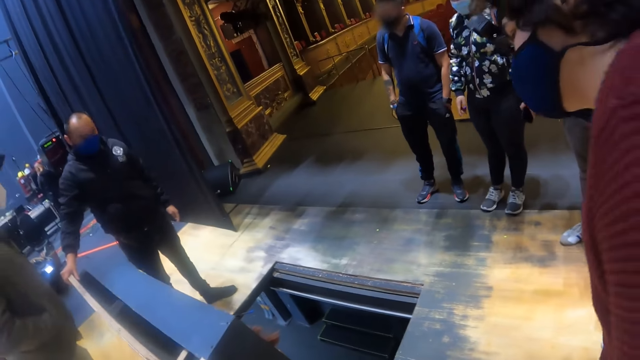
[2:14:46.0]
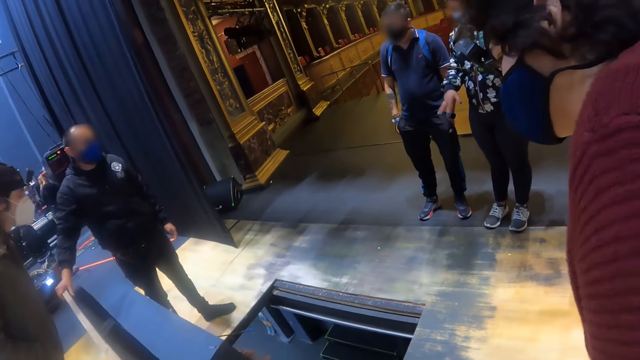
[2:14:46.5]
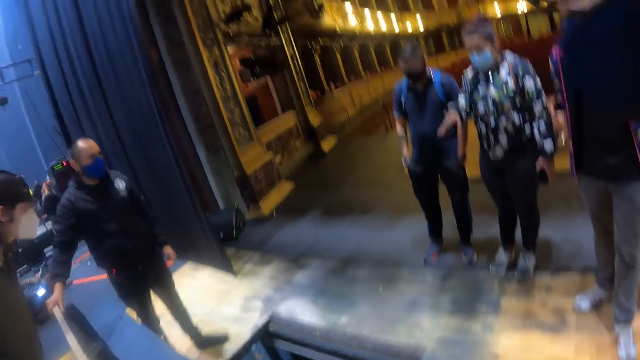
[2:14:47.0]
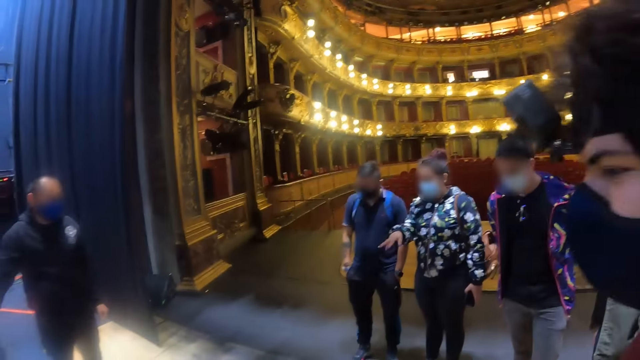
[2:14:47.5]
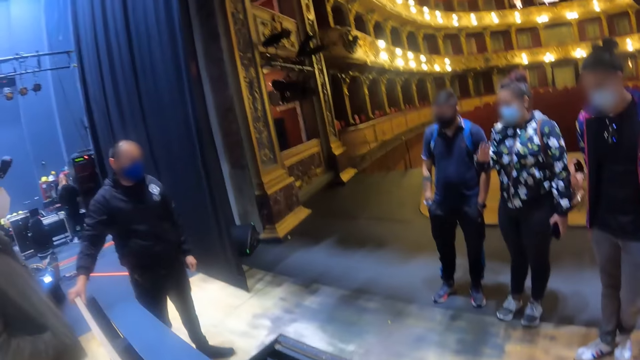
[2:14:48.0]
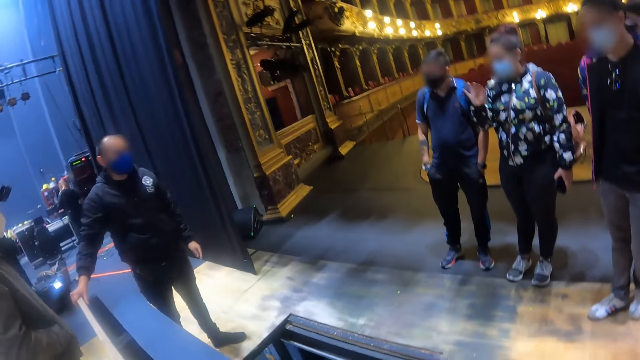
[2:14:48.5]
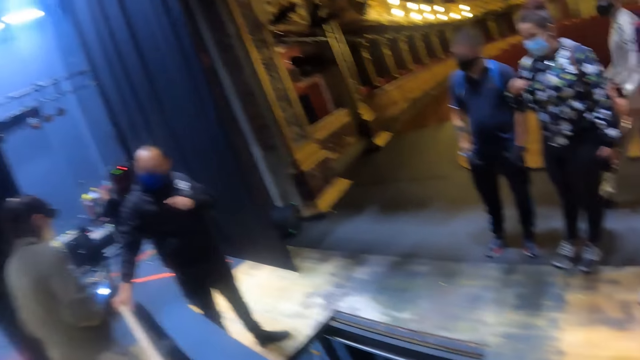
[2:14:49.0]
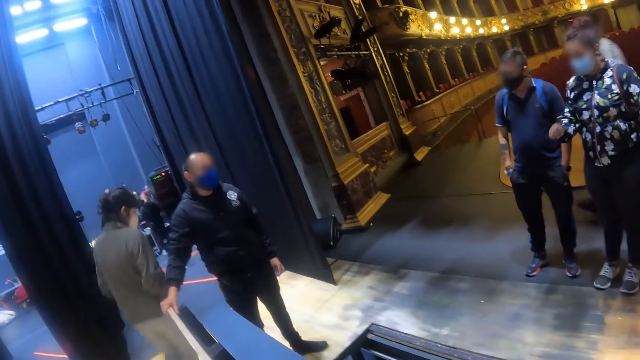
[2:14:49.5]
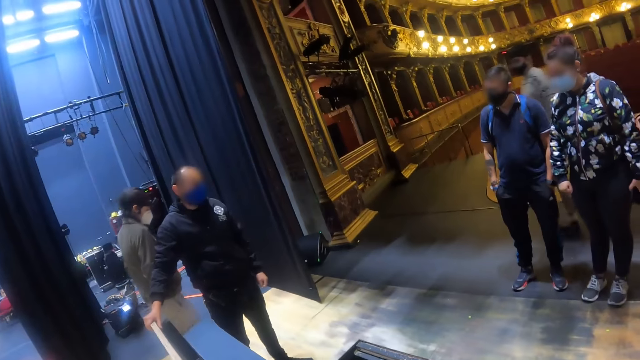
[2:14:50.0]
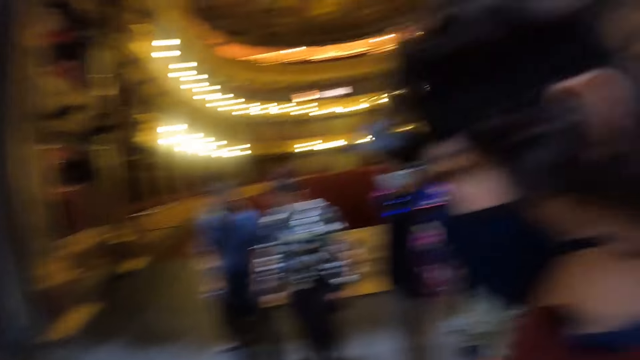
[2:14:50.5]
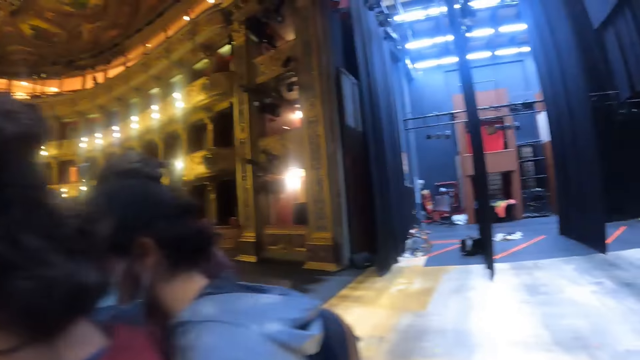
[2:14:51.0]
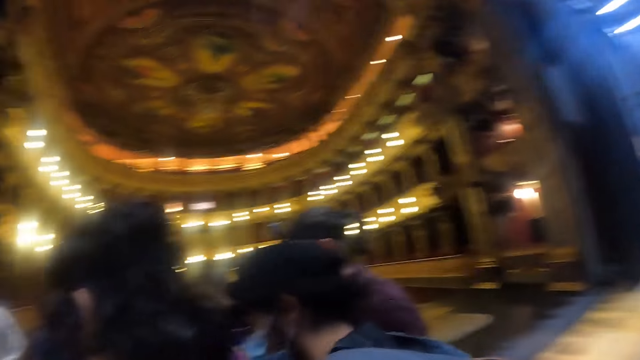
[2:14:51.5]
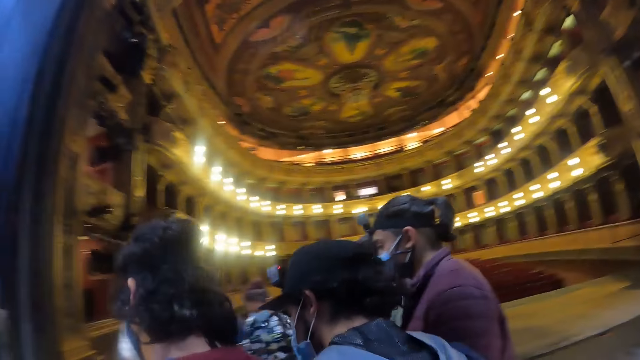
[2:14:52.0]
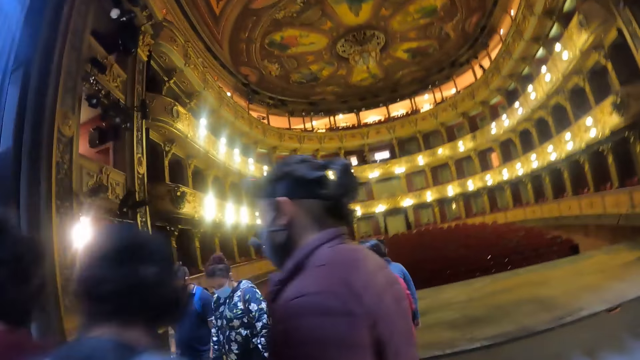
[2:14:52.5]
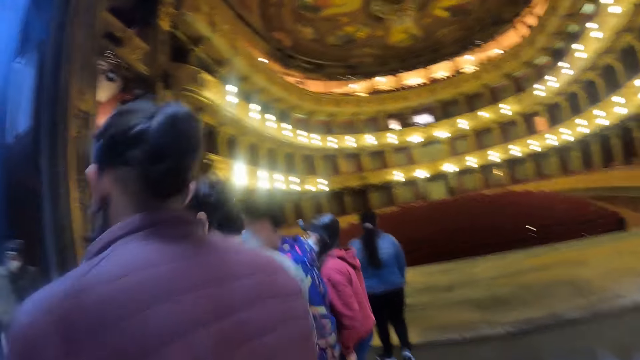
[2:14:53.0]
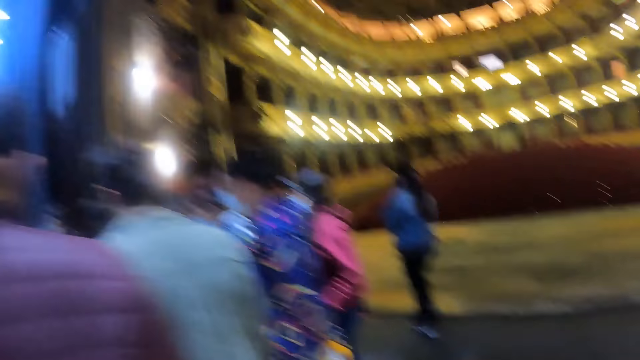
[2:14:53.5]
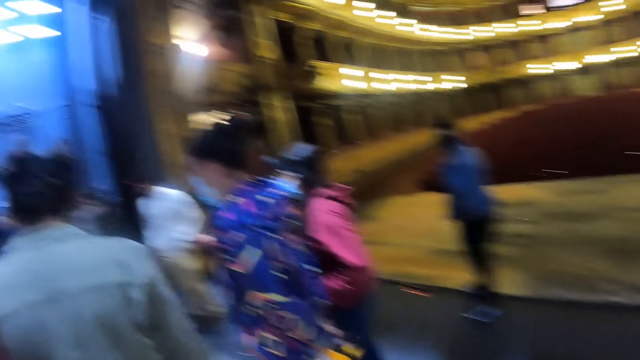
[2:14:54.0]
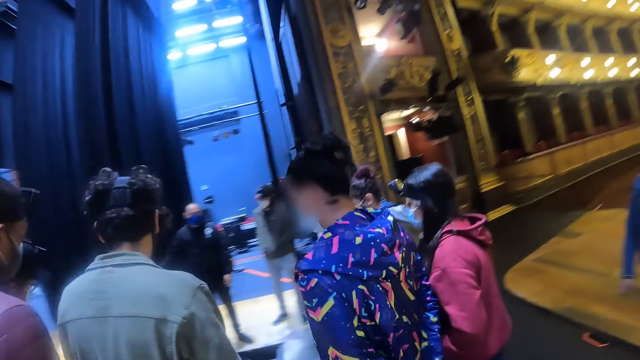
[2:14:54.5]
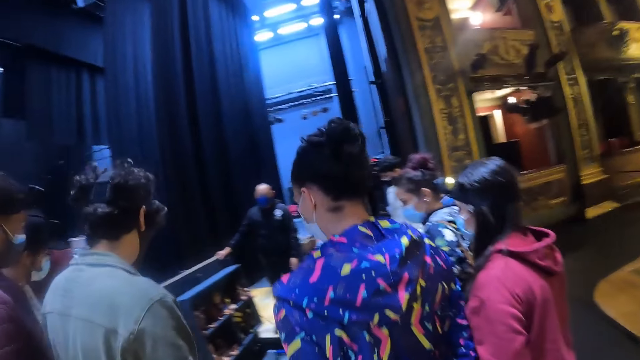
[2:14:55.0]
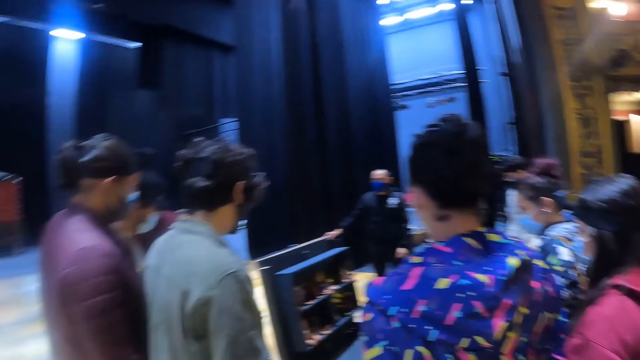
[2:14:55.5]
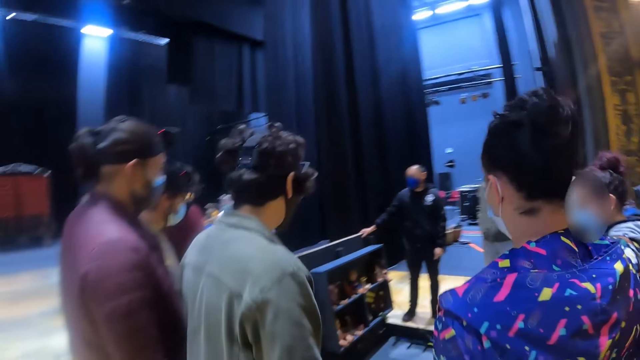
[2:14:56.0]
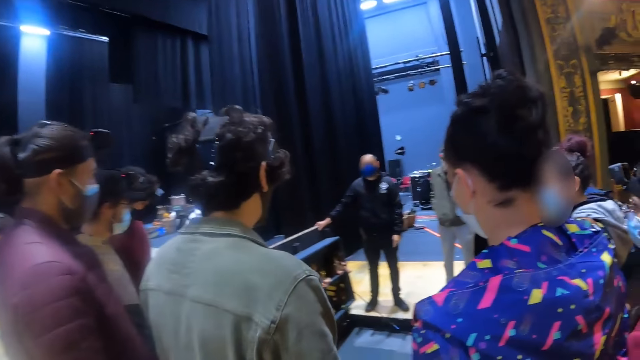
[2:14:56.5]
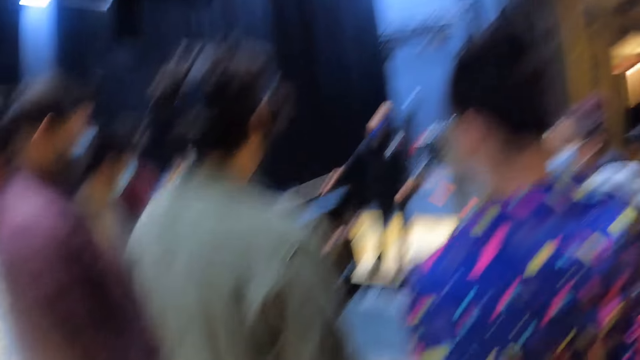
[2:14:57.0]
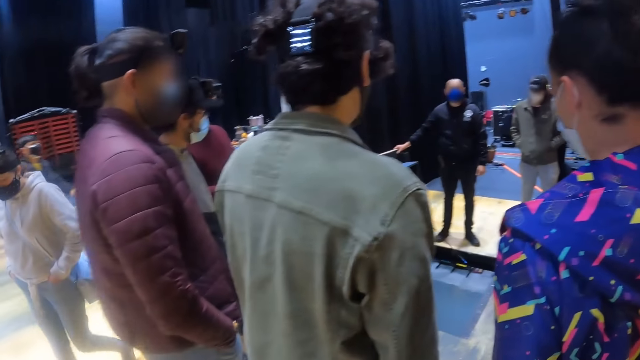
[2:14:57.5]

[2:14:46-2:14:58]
The camera wearer walks around the stage.

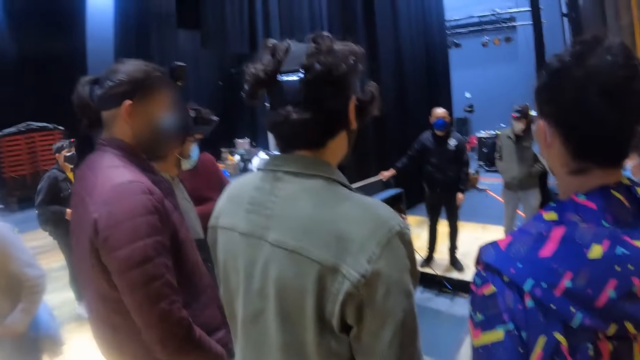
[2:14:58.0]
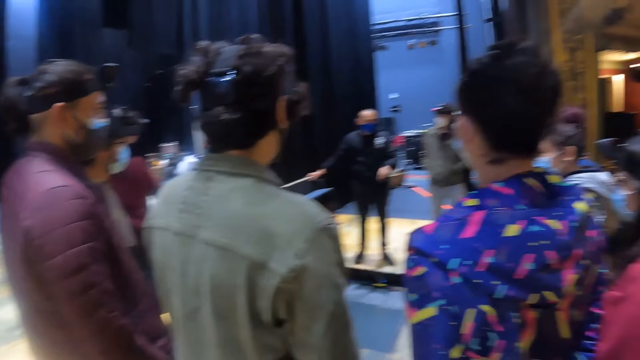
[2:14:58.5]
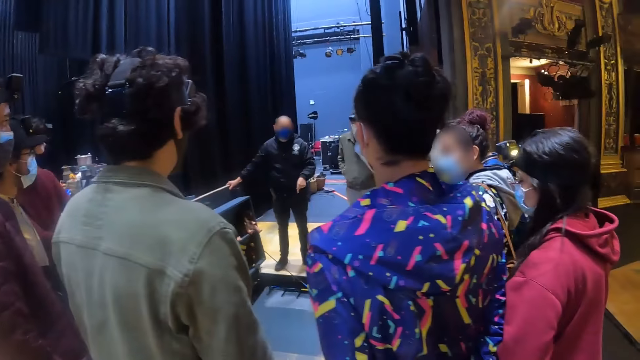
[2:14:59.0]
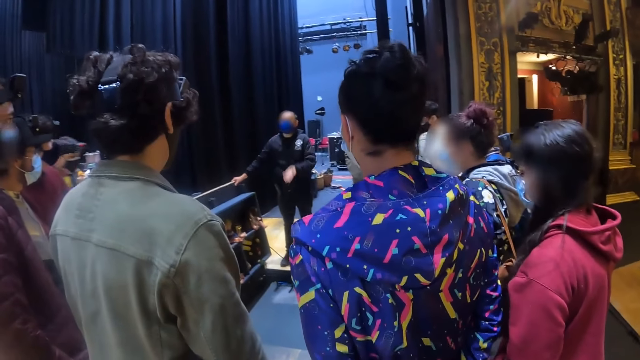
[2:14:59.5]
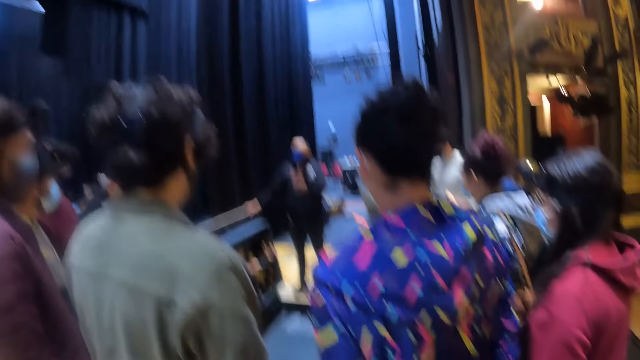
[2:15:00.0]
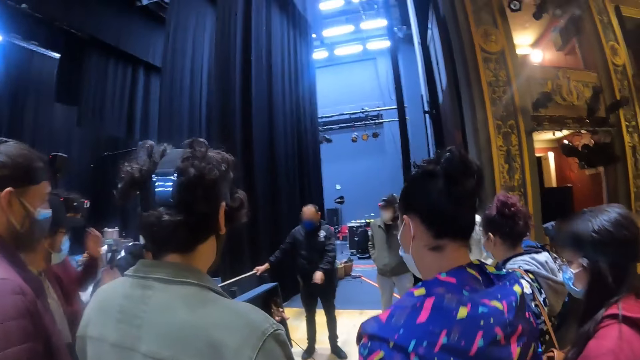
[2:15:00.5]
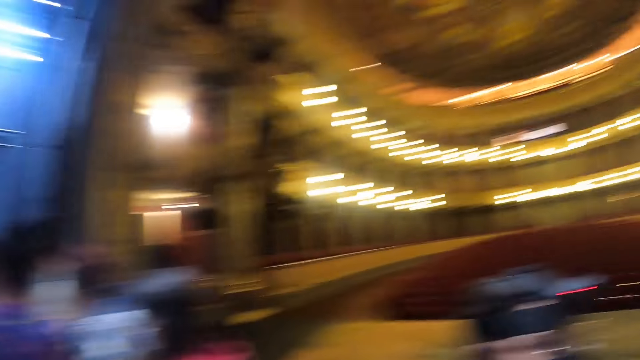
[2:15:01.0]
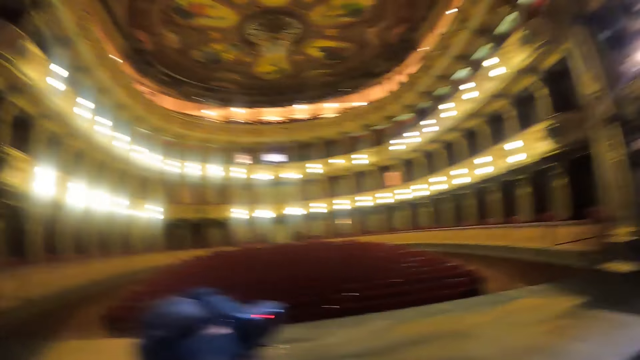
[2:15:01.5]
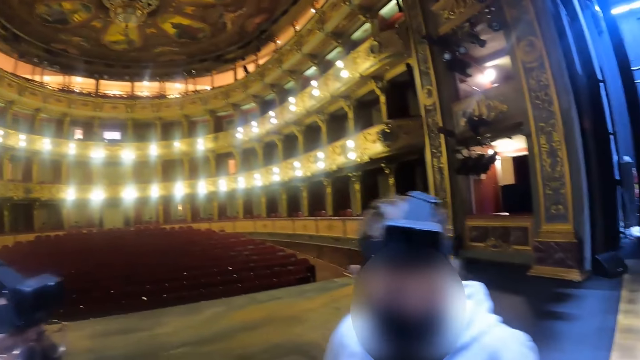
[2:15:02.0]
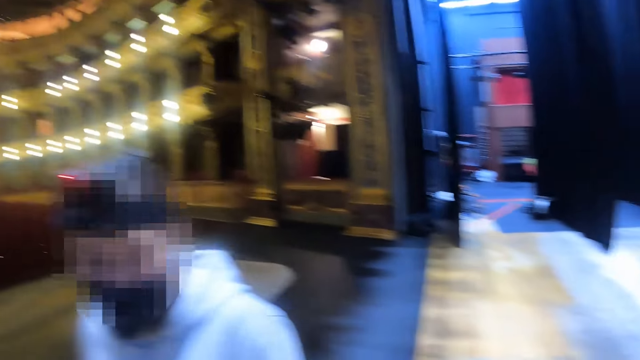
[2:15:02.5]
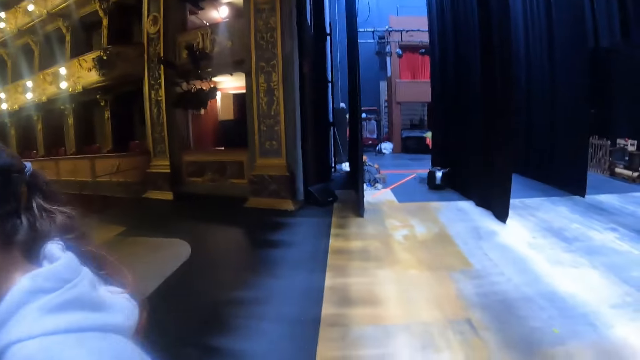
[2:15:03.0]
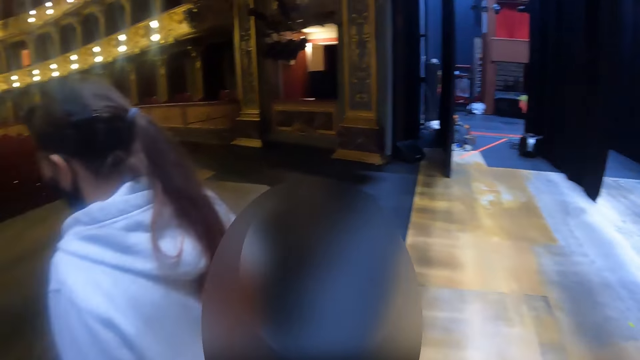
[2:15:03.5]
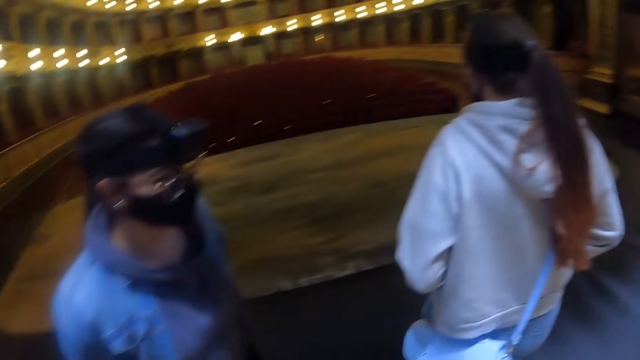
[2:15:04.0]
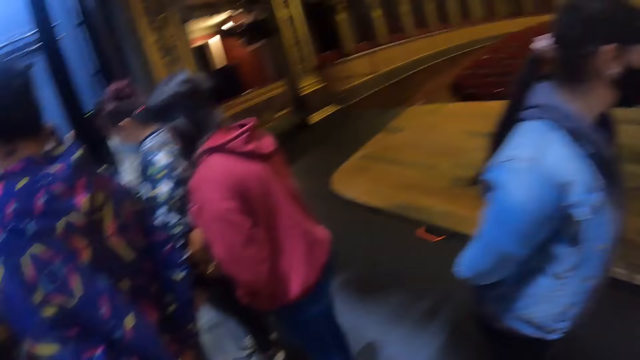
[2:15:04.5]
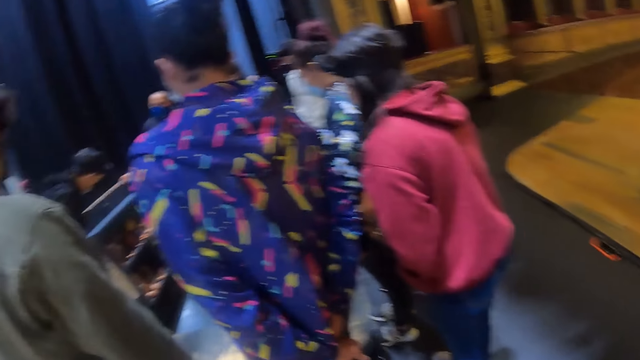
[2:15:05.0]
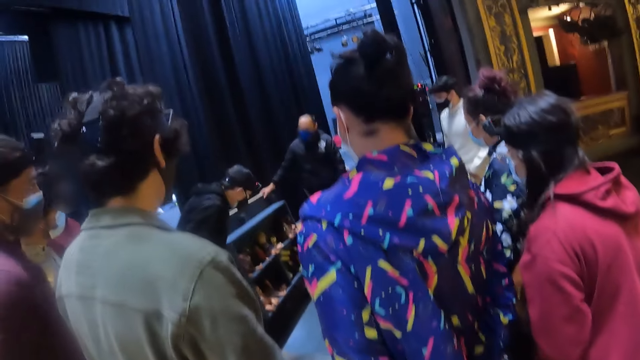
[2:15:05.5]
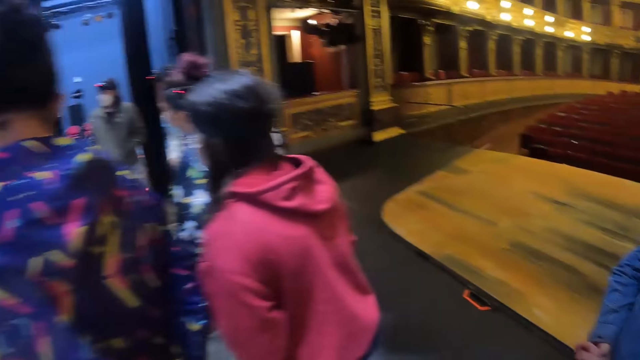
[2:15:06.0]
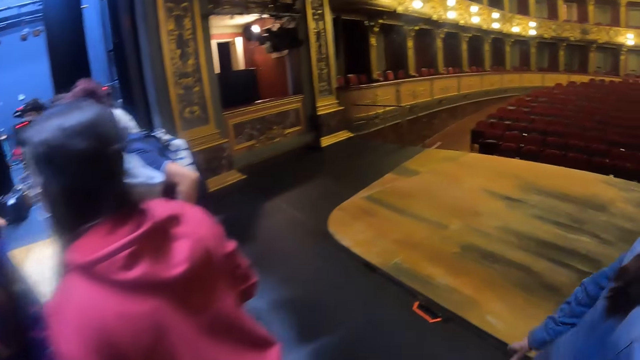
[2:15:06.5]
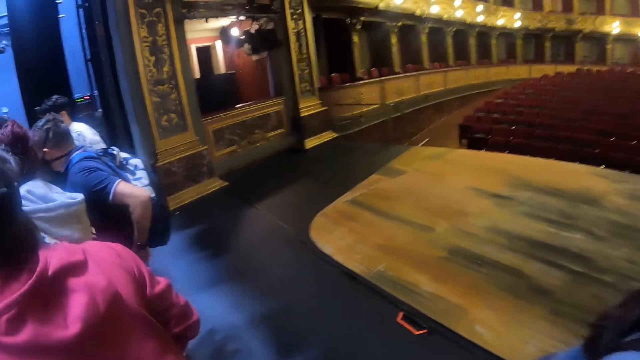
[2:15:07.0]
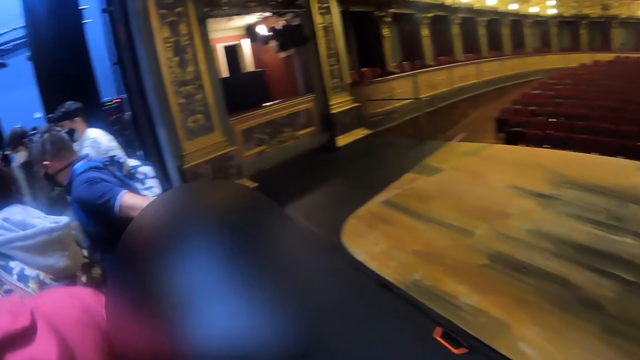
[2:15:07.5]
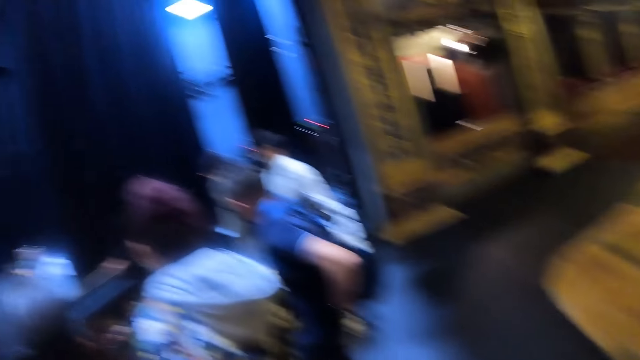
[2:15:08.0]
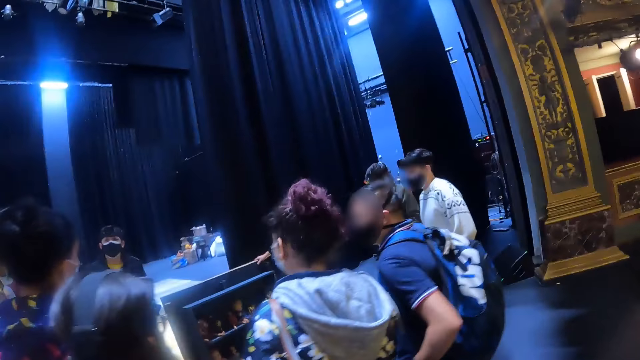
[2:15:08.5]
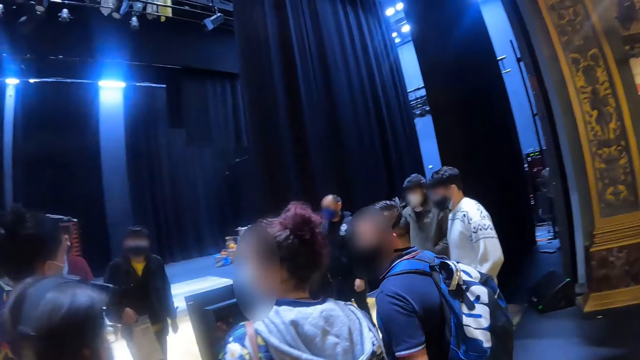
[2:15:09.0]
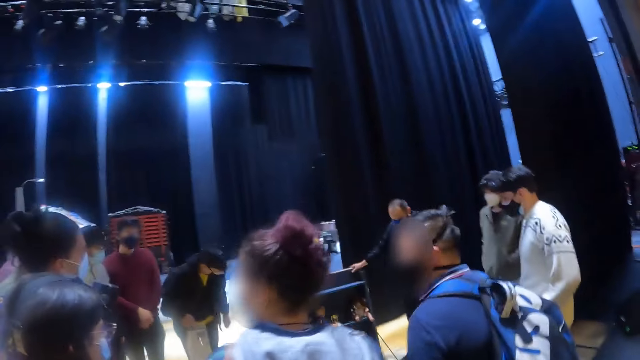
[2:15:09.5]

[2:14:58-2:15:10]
The camera wearer walks around the stage.
